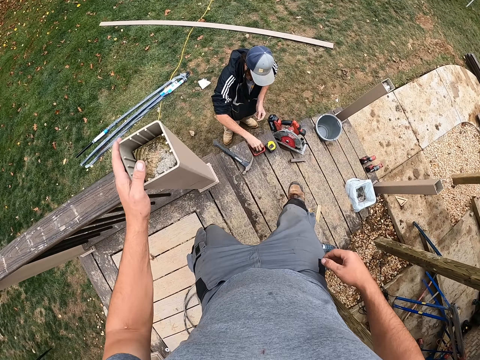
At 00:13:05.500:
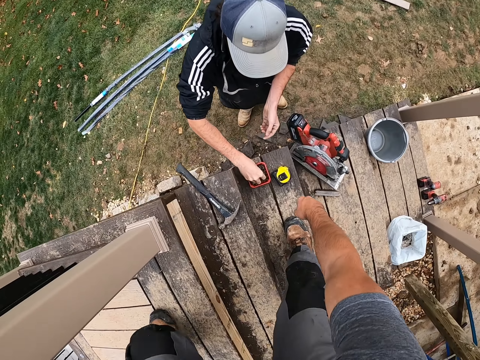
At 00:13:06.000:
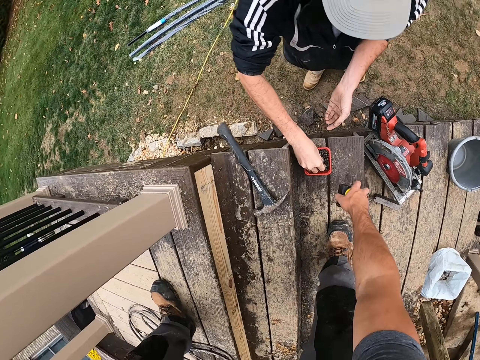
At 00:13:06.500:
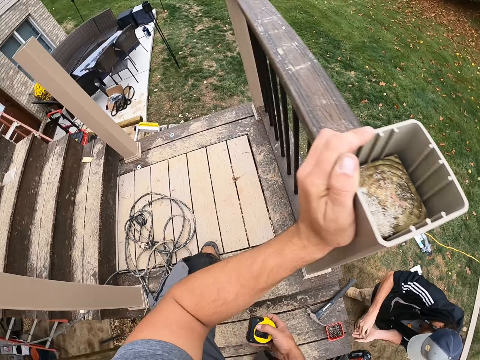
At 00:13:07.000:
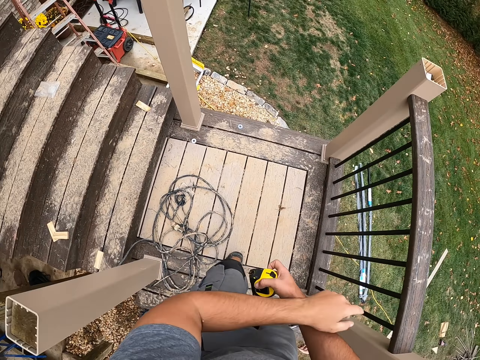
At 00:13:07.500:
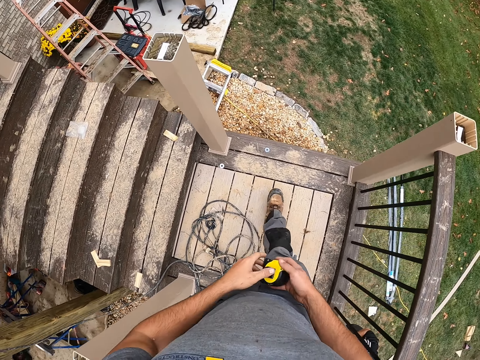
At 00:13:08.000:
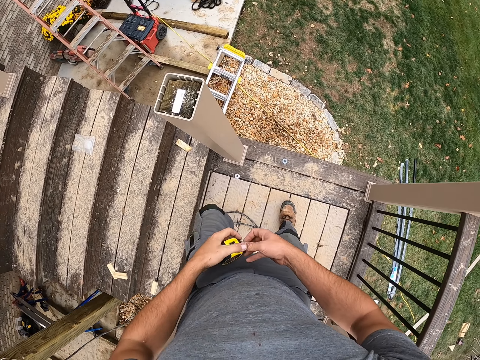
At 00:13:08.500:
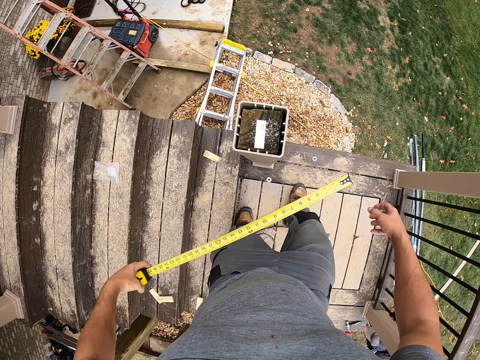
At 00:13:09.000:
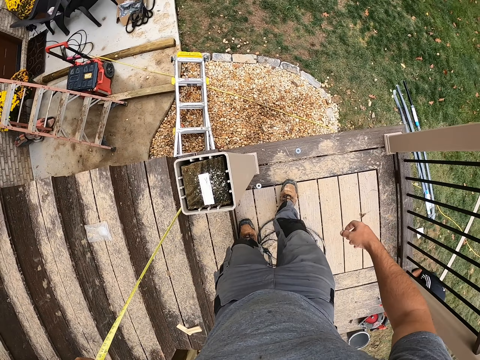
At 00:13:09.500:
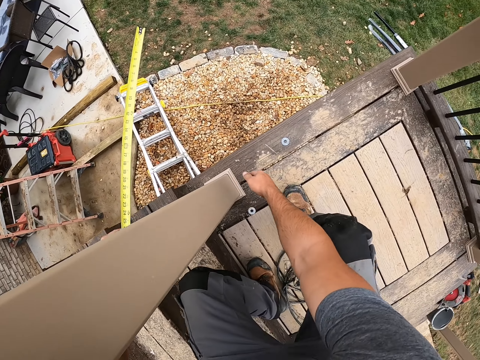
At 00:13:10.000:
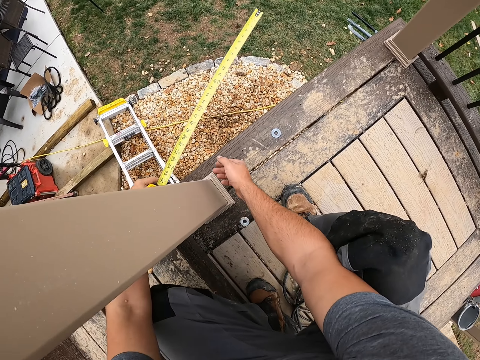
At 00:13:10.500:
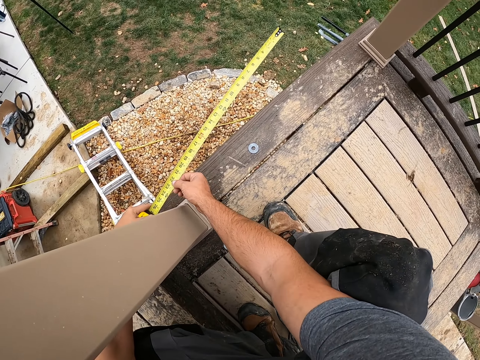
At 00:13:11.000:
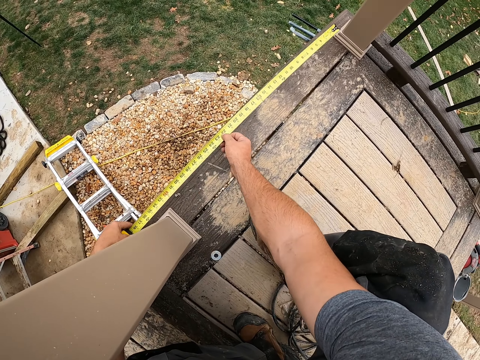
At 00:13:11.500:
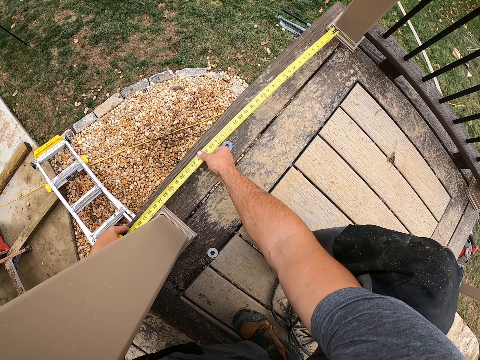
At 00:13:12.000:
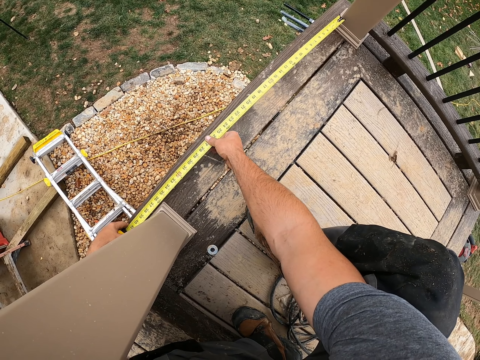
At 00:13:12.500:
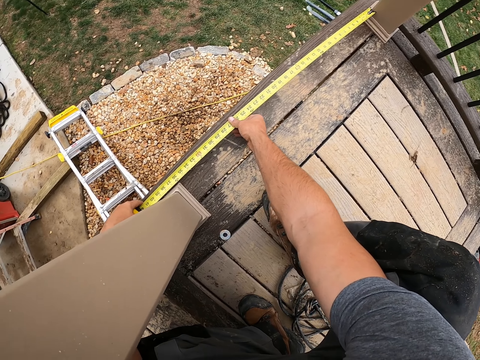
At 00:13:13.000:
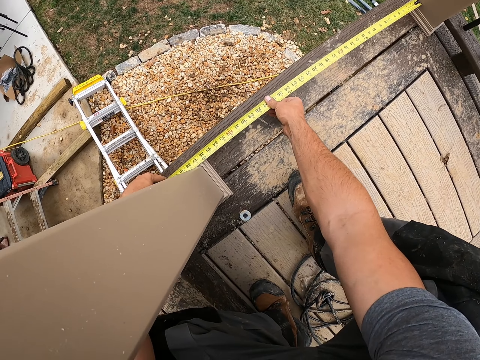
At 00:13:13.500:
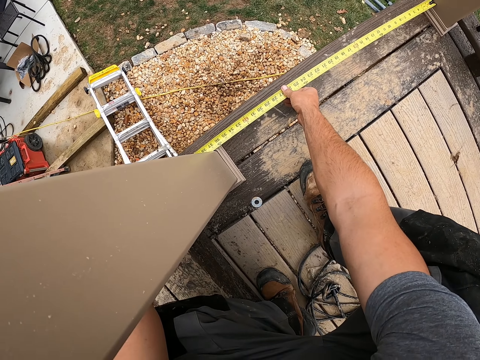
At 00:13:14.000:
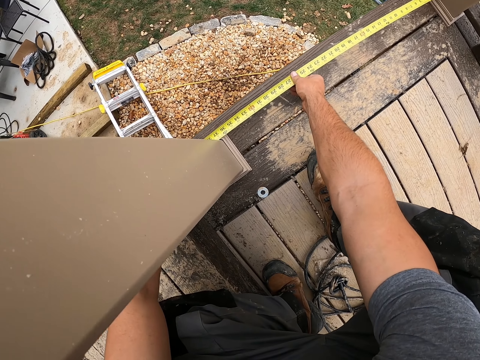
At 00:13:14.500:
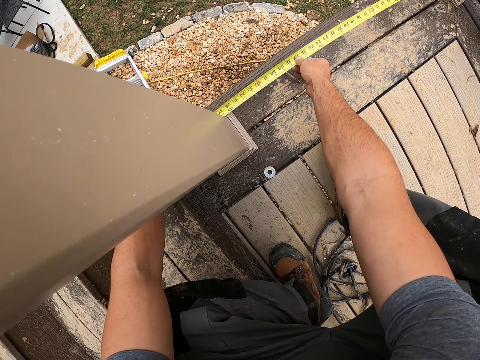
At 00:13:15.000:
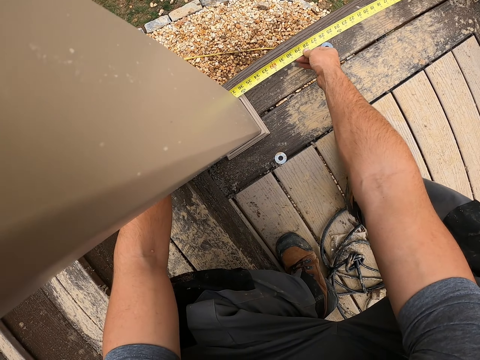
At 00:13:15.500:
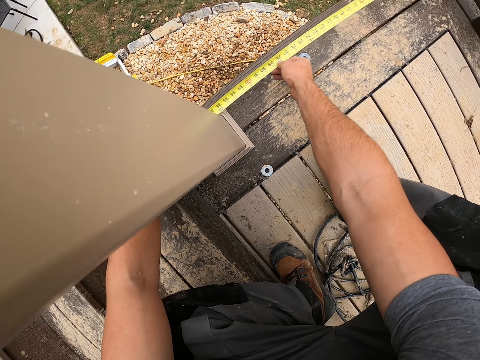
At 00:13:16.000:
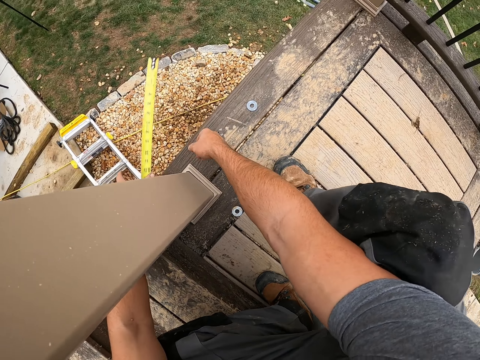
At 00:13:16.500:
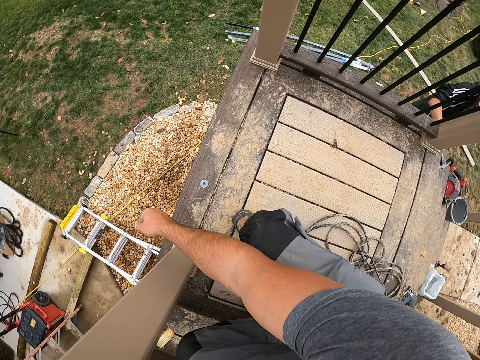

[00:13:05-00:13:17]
The camera wearer collects a tape measure. A man picks nails from a tin. The camera wearer holds the newel pole. They walk on the stairs. They measure the wood. They measure between the newel poles.

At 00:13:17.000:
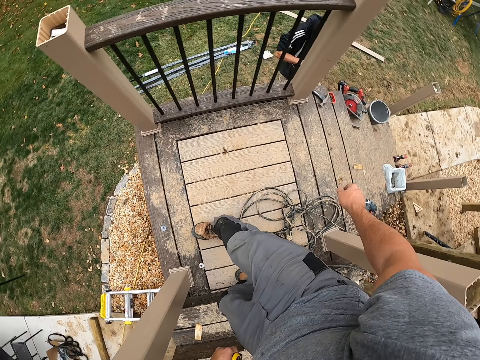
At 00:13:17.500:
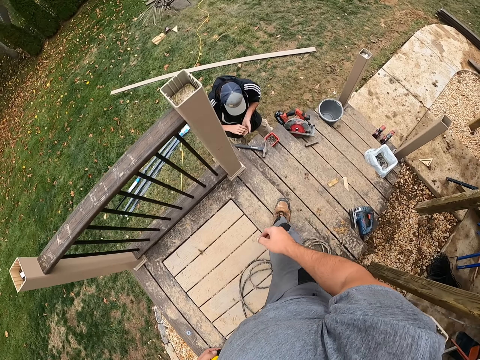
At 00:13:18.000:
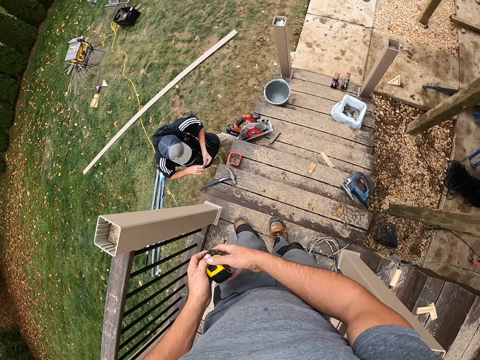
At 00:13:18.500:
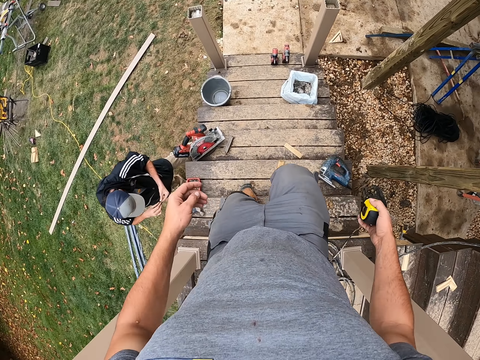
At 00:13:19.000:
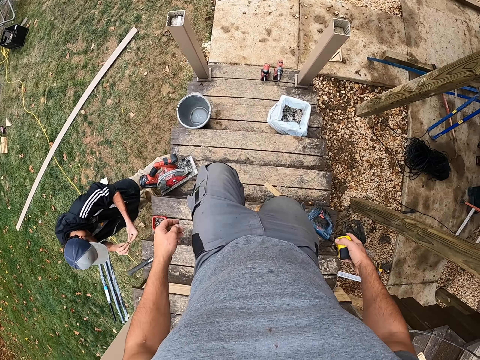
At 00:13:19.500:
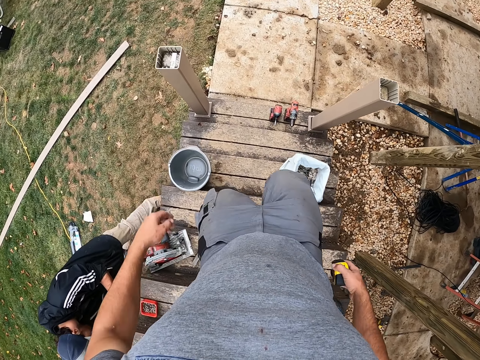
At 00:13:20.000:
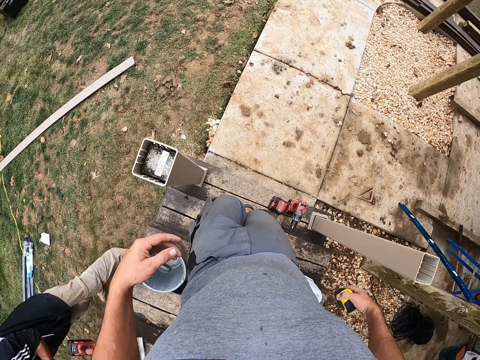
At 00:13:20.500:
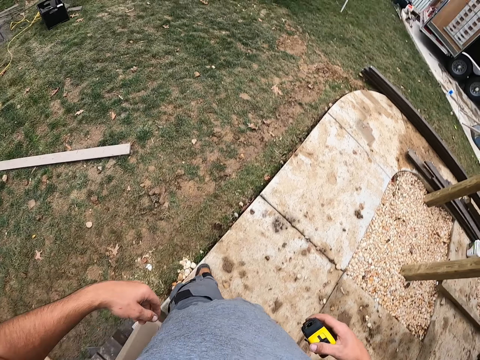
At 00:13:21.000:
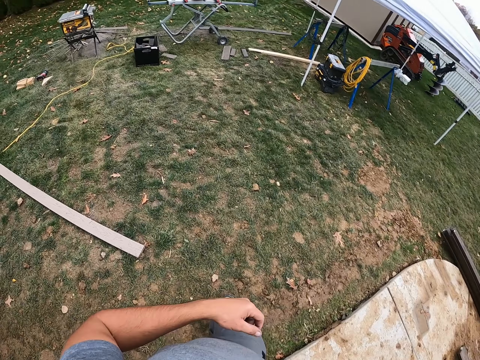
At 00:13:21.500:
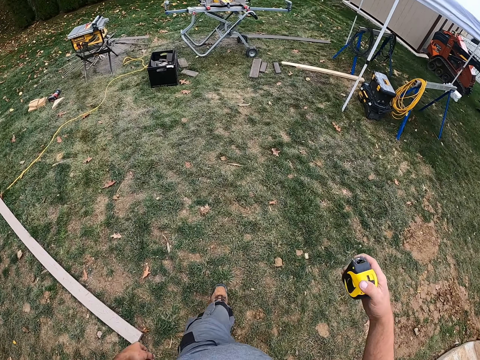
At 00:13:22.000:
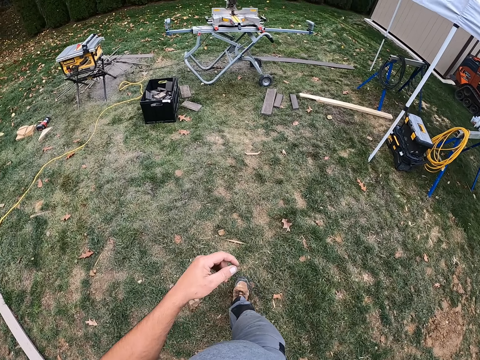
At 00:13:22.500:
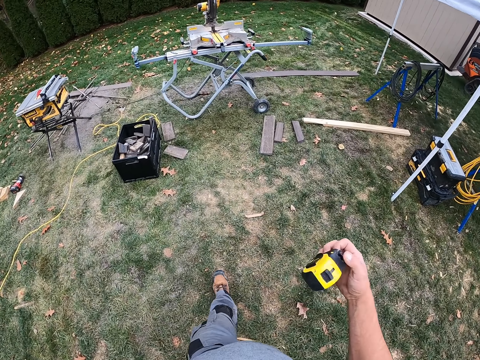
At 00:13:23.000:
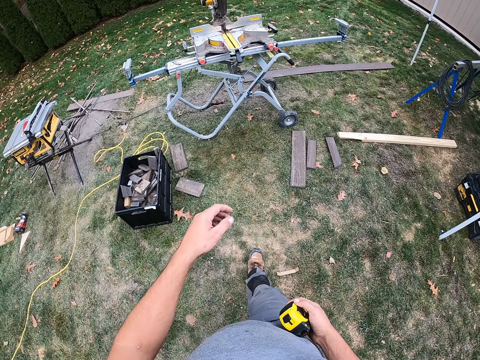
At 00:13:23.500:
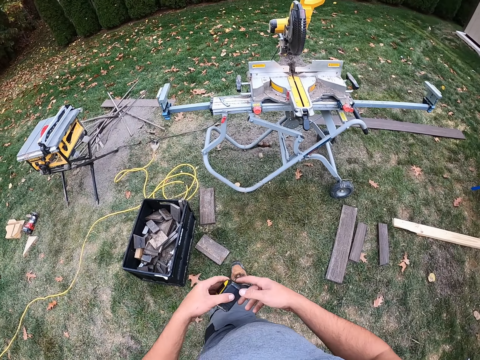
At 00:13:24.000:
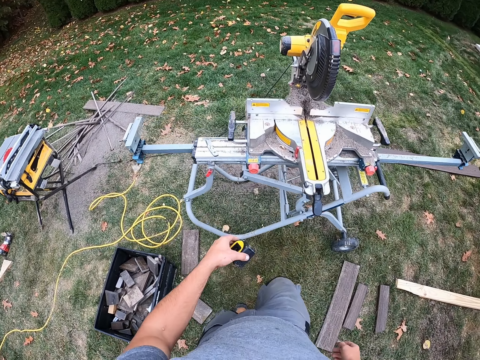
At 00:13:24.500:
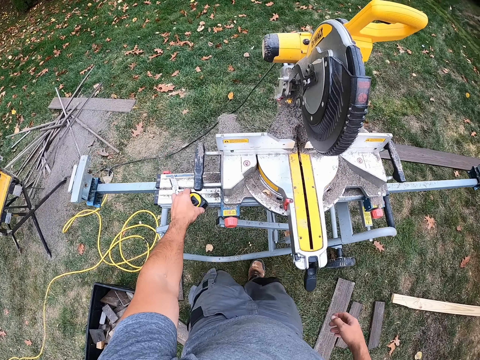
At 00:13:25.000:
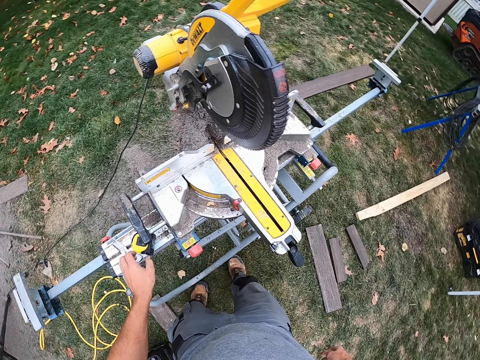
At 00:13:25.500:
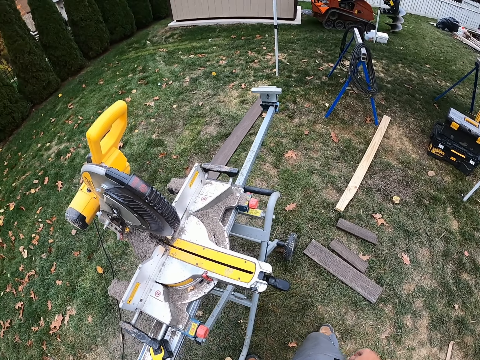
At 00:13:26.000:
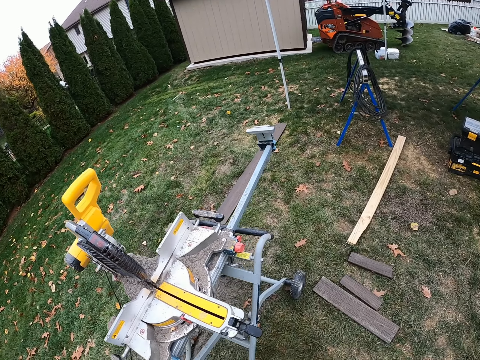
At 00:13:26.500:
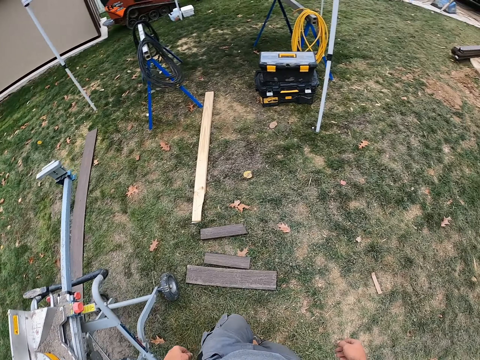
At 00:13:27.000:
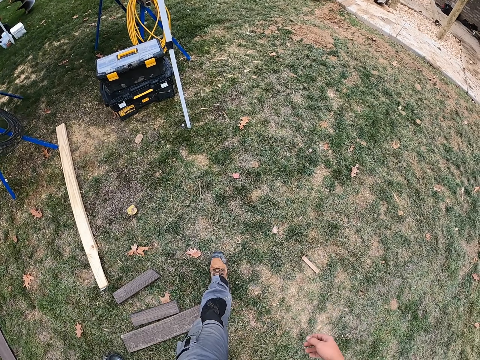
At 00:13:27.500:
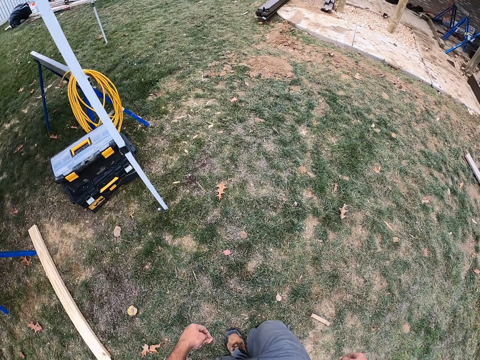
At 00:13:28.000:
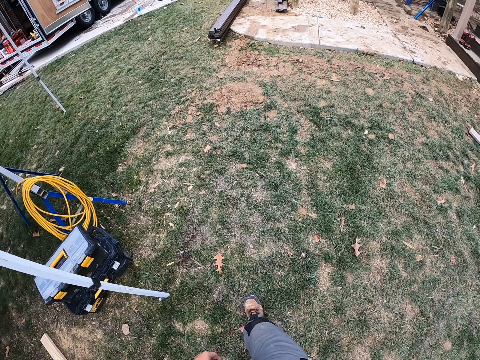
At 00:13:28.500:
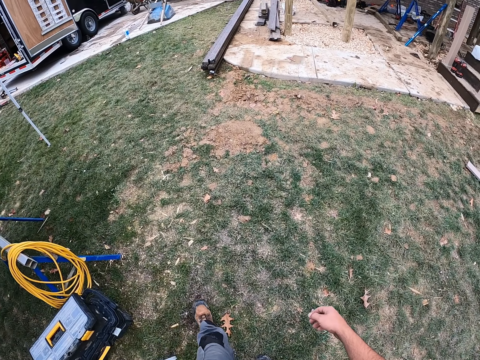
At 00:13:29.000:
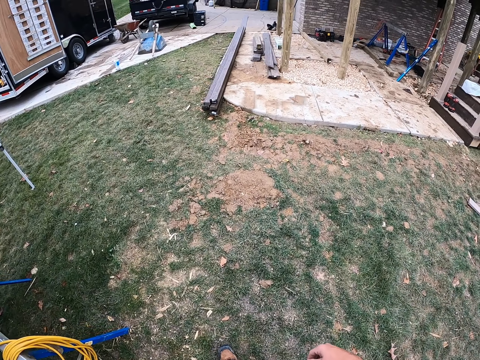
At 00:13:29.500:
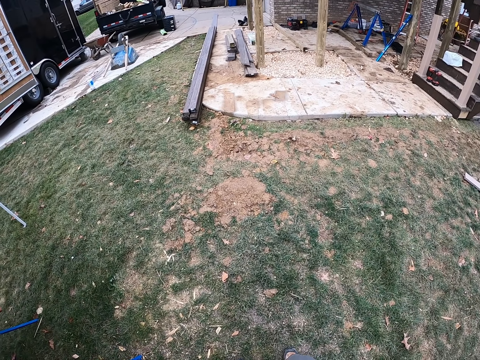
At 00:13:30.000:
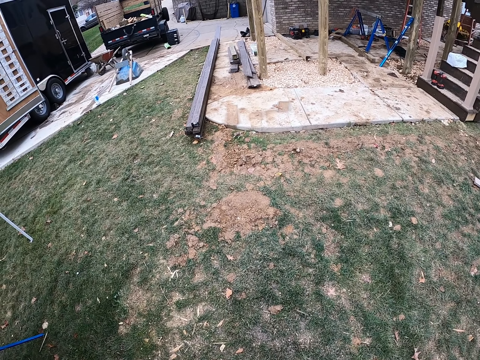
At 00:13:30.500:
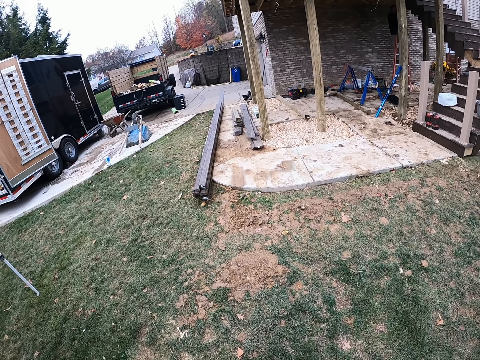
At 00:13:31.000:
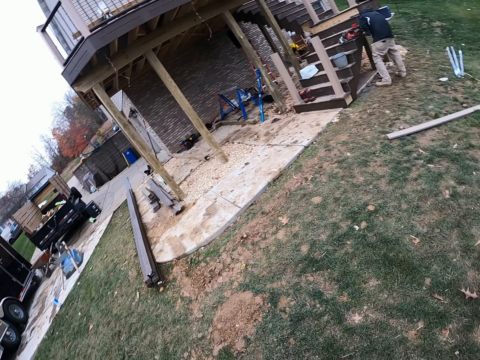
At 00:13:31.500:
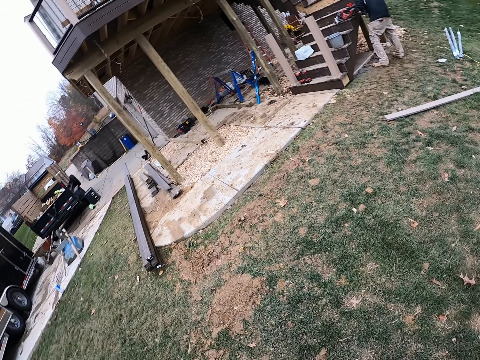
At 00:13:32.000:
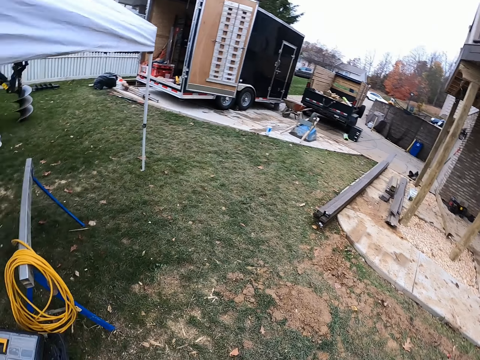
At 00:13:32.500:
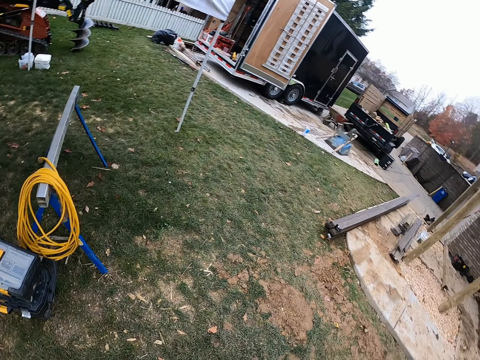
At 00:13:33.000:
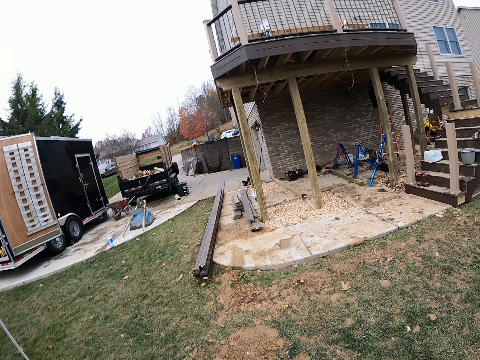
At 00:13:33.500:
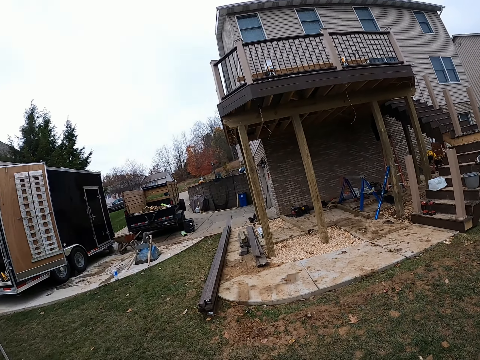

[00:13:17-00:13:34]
The camera wearer stands up. They walk down the stairs. They turn around. They walk on the compound. They place the tape on the mitre saw. They walk around the compound. They lift their hands up. They stand on the field. They look around.
